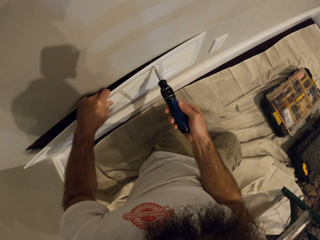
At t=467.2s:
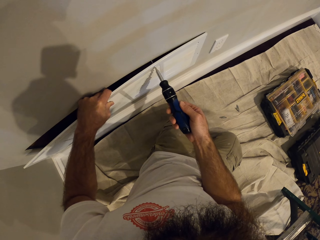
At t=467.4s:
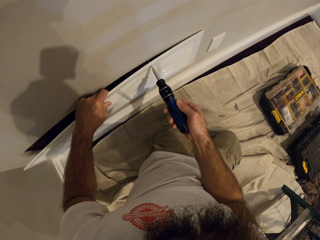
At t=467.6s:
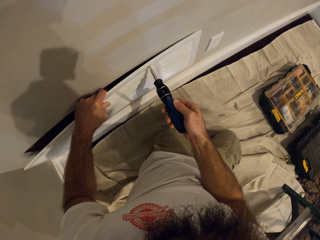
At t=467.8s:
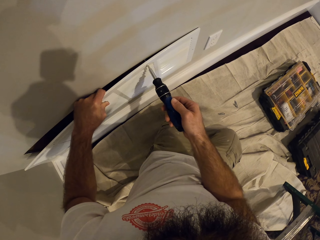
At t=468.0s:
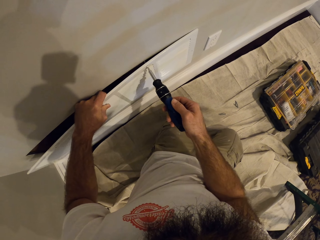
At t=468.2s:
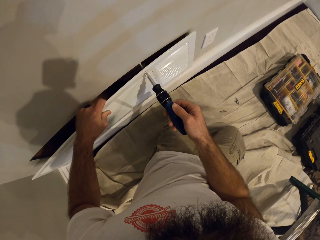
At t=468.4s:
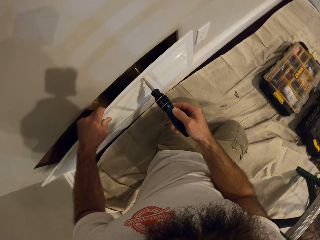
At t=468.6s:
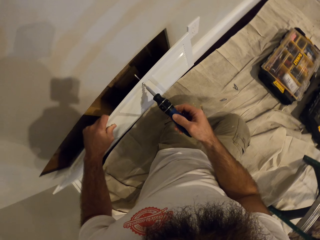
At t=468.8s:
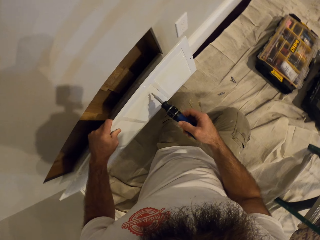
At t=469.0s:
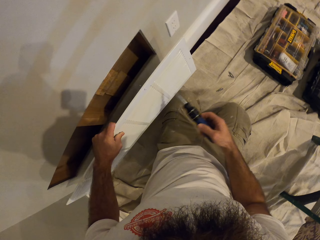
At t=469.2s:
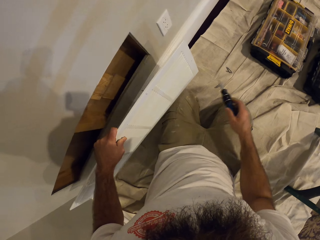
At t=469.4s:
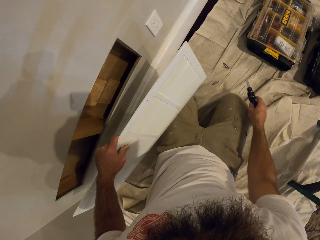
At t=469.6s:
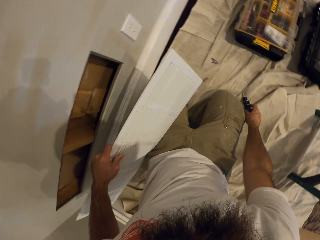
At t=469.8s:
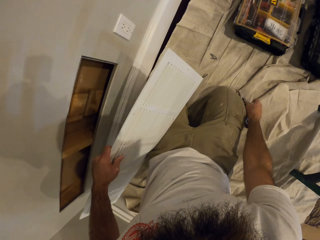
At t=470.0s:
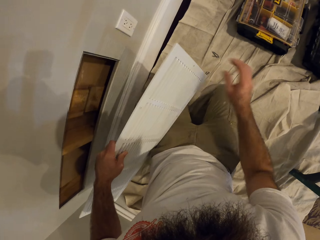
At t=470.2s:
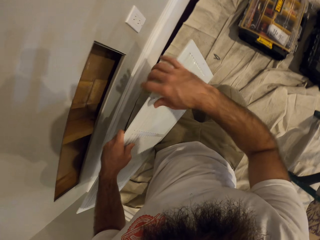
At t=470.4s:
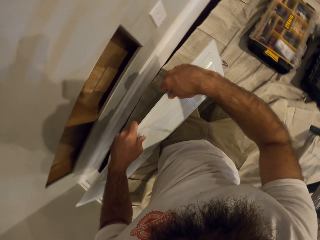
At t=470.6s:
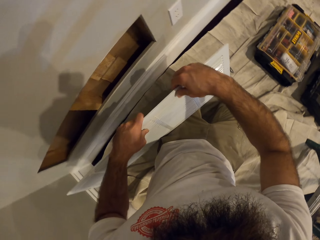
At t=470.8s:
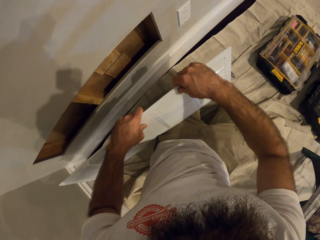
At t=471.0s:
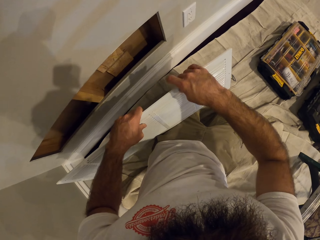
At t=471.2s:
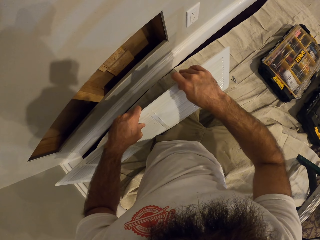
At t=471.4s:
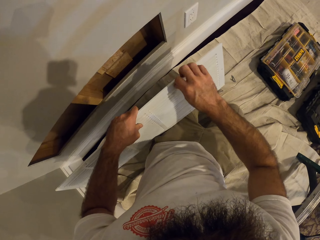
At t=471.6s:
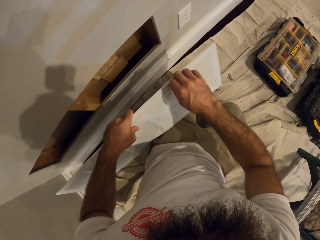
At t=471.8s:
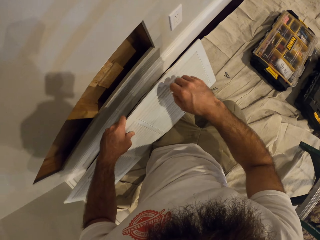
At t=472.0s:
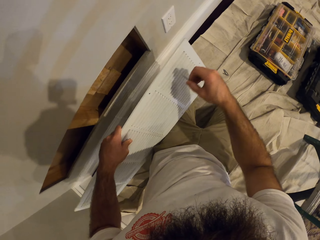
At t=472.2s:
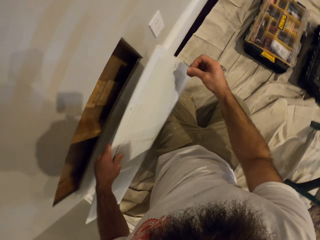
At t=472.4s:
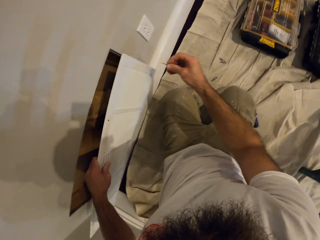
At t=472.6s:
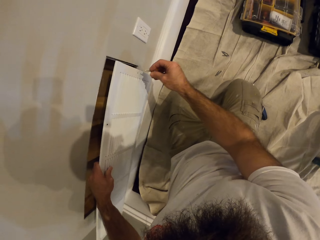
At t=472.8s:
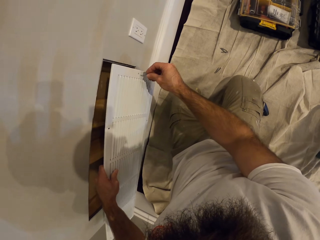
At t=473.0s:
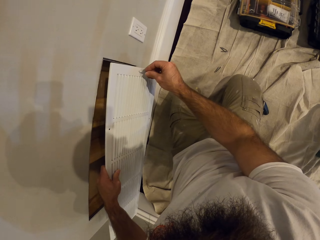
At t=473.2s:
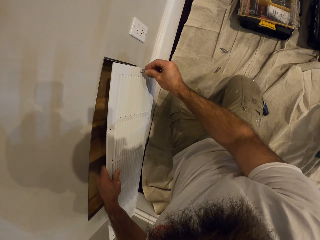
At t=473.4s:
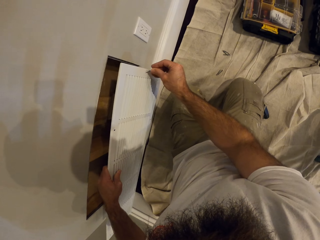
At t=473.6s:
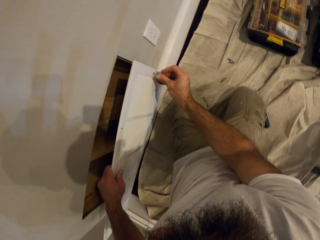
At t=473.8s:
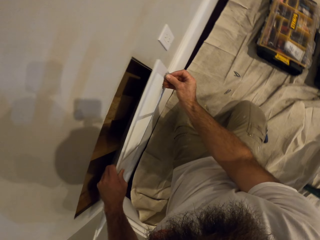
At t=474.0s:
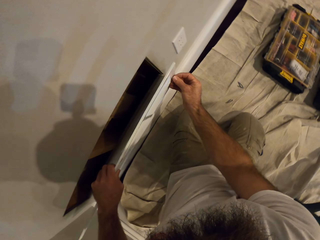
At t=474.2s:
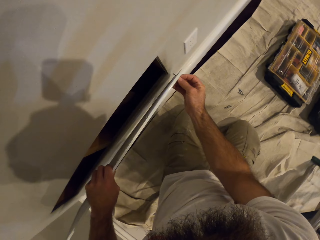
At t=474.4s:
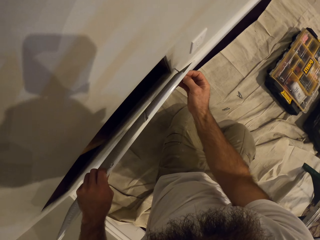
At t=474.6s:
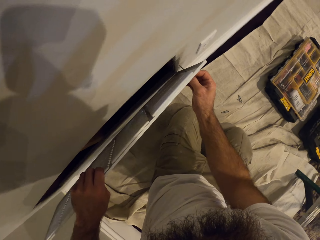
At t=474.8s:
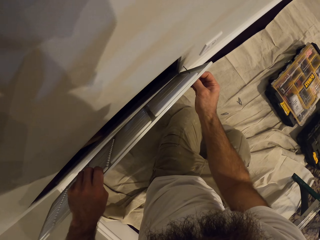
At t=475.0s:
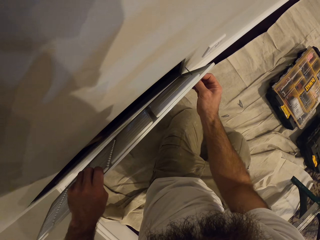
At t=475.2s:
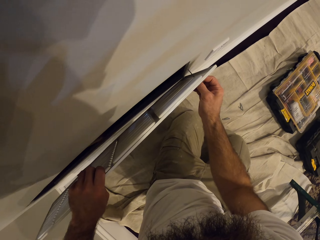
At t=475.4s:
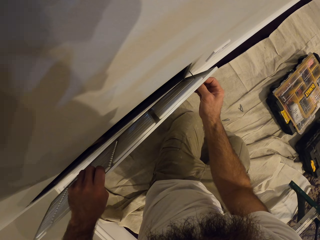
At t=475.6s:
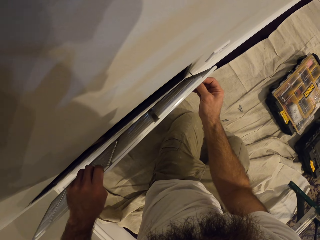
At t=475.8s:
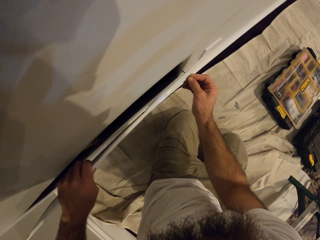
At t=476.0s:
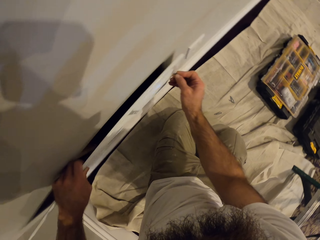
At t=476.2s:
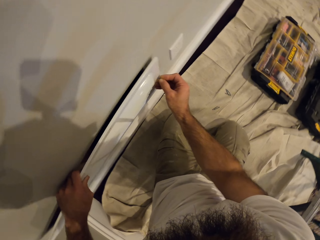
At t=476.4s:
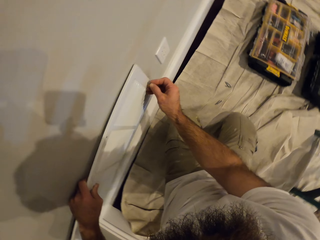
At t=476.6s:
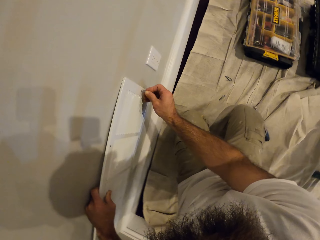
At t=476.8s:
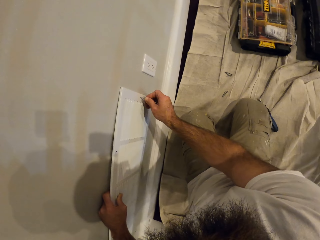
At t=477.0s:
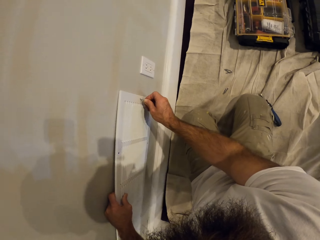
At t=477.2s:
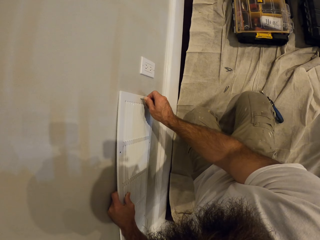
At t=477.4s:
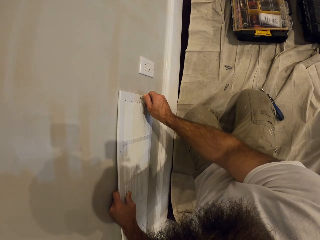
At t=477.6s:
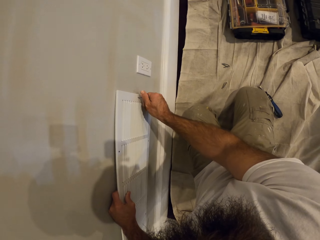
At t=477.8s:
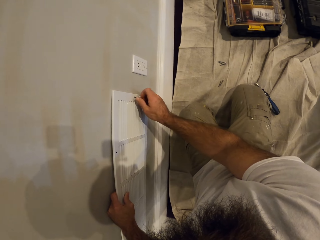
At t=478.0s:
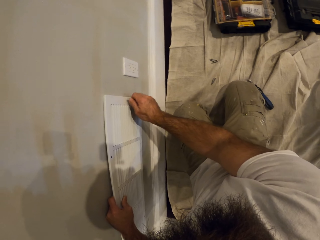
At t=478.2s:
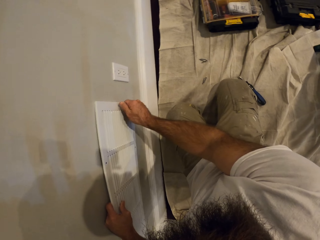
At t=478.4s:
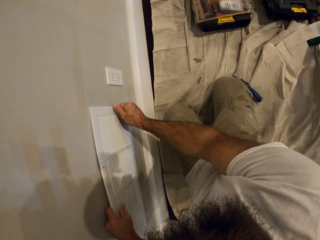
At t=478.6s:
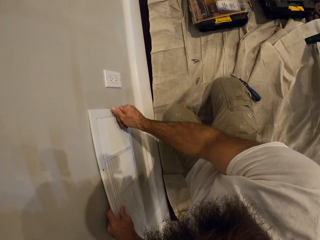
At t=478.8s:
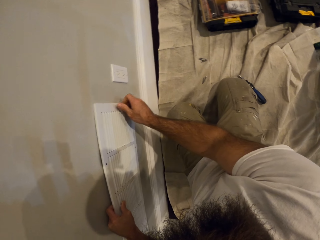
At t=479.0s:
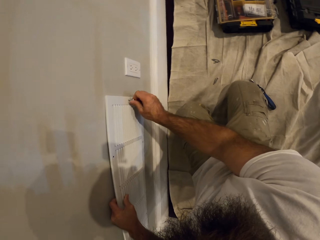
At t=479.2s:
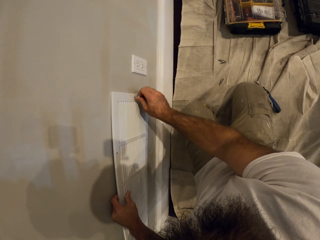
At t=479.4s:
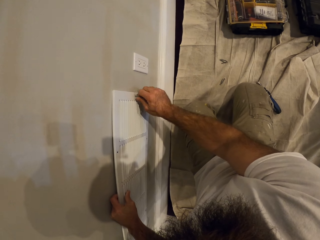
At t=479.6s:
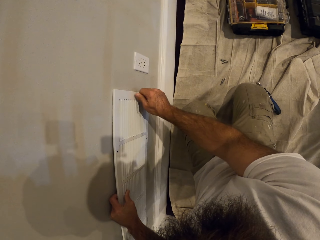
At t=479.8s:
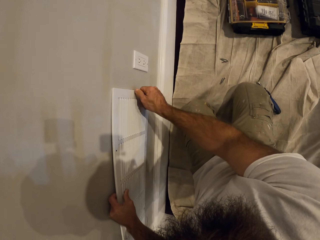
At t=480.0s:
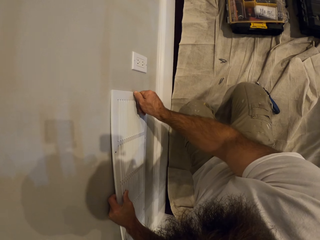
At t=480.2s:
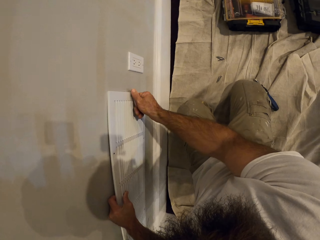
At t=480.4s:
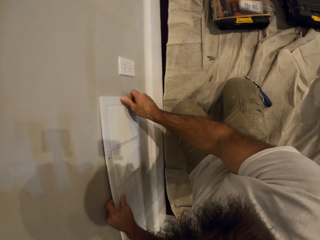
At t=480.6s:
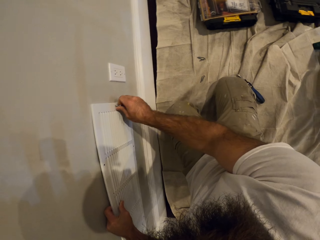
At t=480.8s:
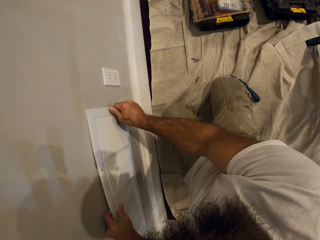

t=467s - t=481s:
The camera wearer removes the air vent cover from the air vent with his left hand. He drops the screwdriver on the floor with his right hand. He drops the air vent cover on his left leg with his left hand. He removes the screw from the air vent cover with his right hand. He places the screw into a hole in the air vent cover with his right hand. He pins the metal ventilator on the wall. He places the air vent cover over the air vent with his left hand. He screws the air vent cover in with his right hand.

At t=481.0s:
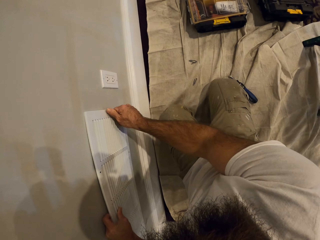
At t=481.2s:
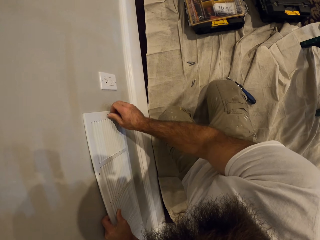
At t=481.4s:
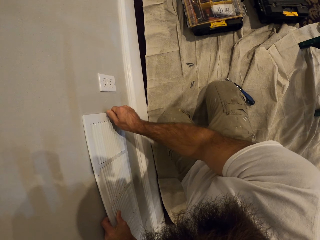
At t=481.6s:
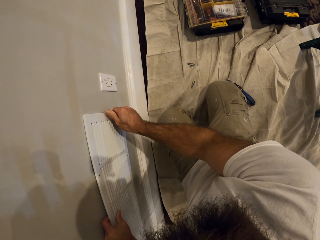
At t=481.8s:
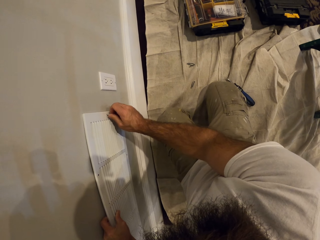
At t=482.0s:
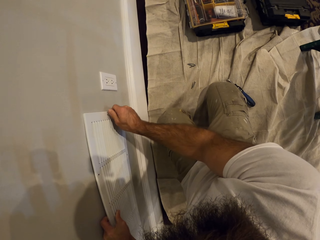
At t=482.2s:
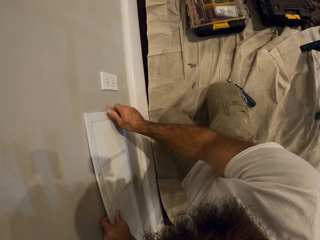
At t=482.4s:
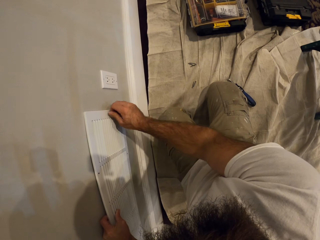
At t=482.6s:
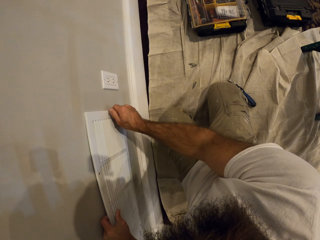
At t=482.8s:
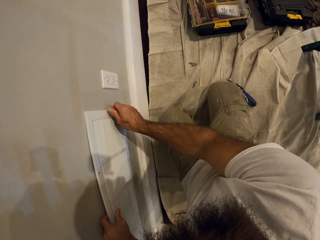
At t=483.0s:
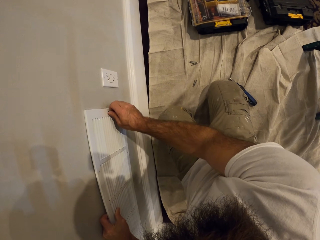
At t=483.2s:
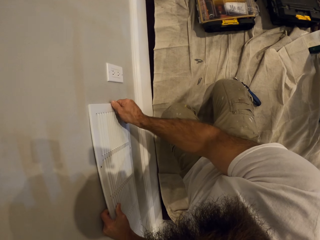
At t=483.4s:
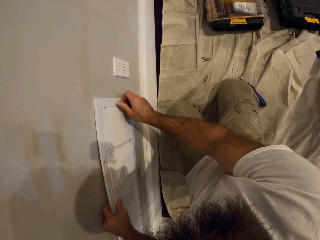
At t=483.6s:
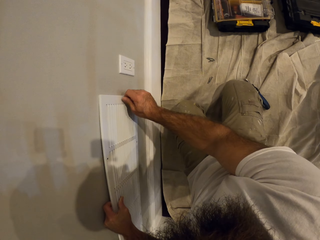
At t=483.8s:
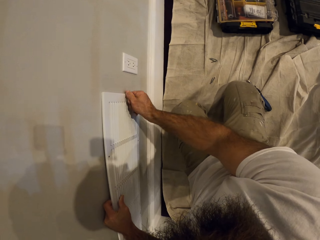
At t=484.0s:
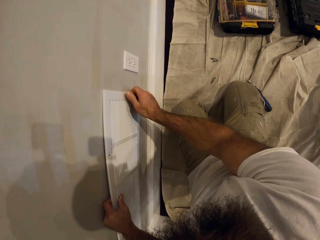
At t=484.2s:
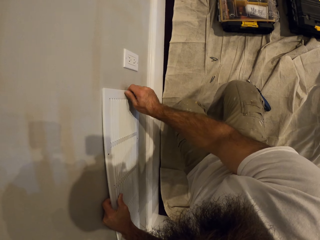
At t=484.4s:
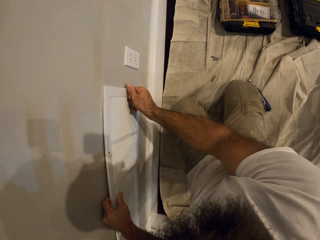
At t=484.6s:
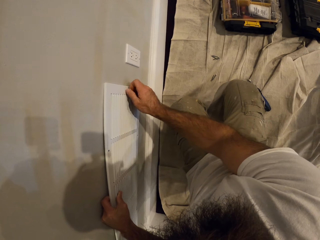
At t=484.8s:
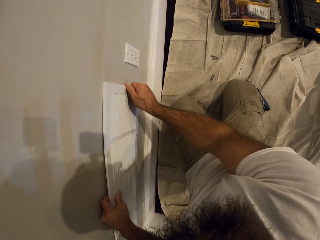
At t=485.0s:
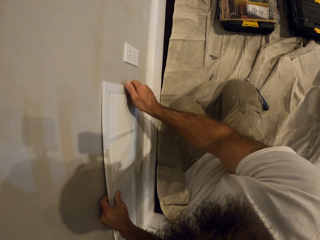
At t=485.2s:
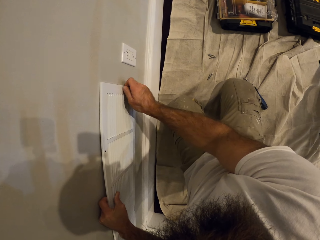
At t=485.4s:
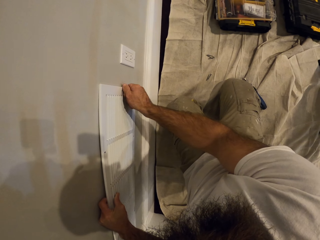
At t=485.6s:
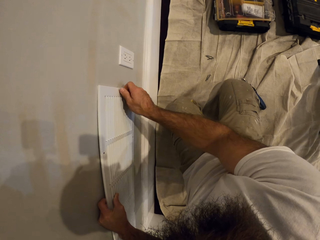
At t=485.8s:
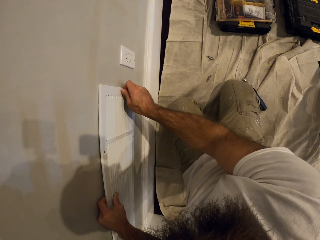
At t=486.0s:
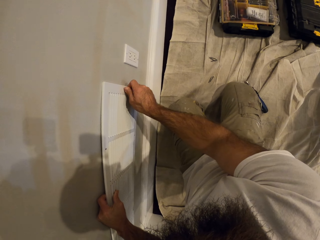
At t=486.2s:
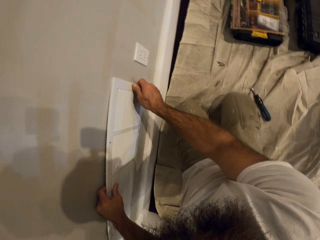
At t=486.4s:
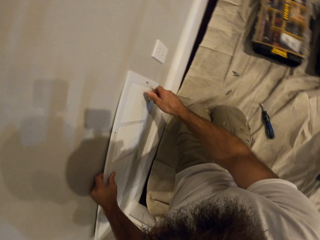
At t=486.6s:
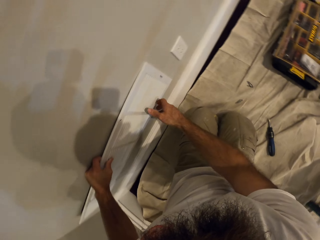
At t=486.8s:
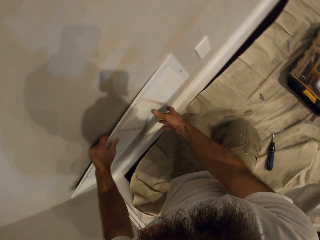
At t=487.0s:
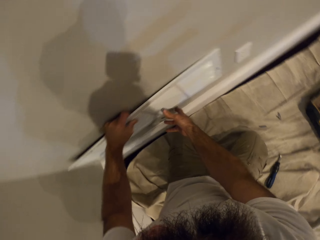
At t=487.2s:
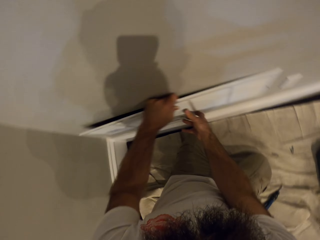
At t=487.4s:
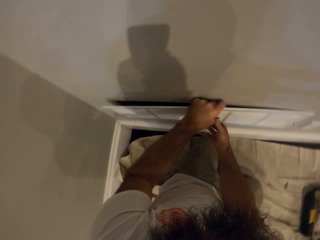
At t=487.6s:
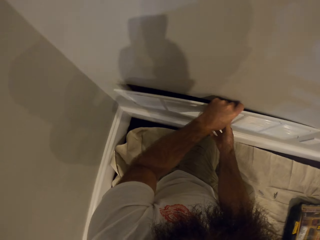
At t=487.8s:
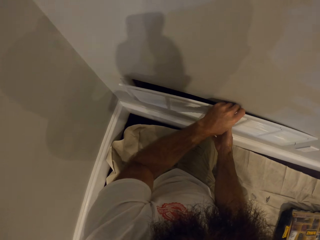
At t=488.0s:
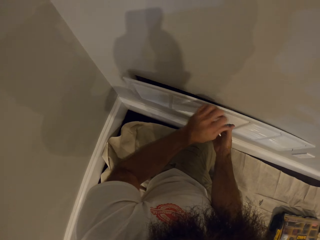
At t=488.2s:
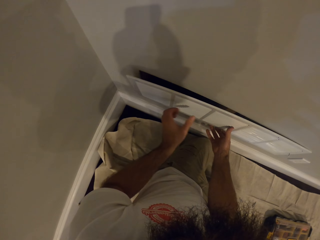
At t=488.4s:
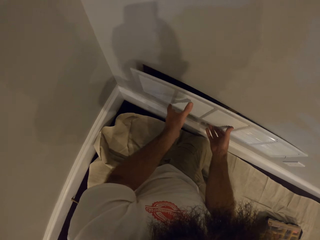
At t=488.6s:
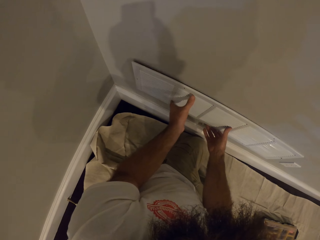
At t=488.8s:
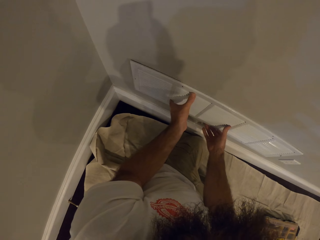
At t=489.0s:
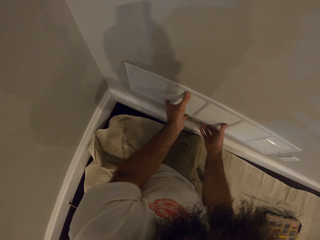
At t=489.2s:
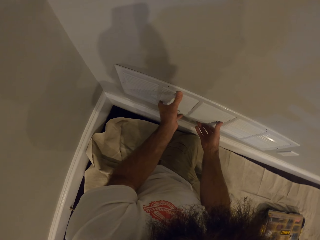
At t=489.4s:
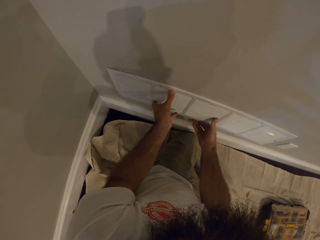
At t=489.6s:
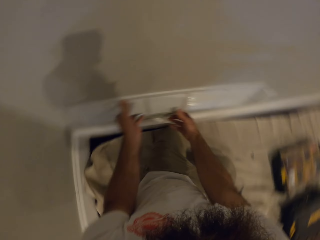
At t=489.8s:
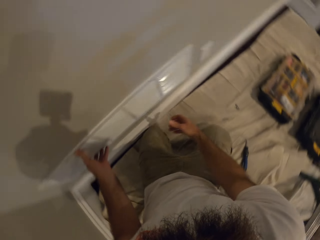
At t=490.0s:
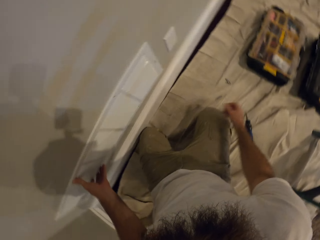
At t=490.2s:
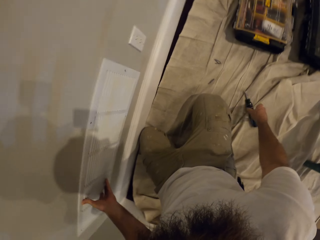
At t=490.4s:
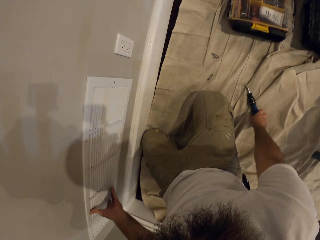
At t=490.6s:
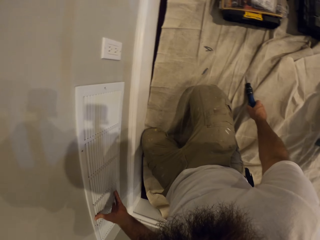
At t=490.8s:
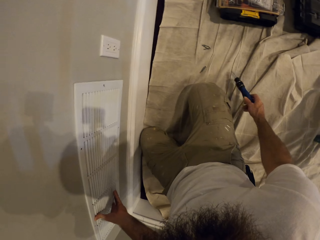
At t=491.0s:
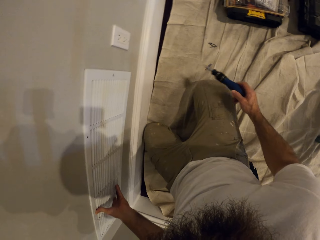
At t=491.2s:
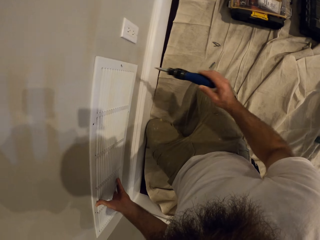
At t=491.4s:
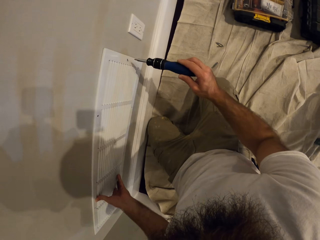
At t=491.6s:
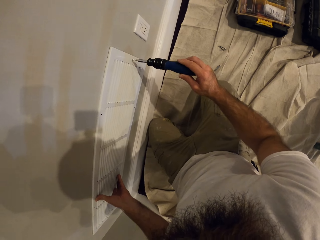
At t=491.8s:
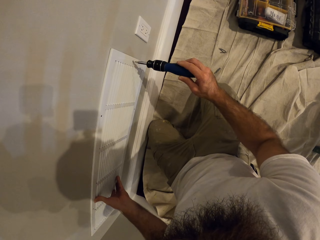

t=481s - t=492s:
The camera wearer fits the air vent cover over the air vent with both hands. He picks up the screwdriver from the floor with his right hand. He screws the air vent cover in with the screwdriver in his right hand.
